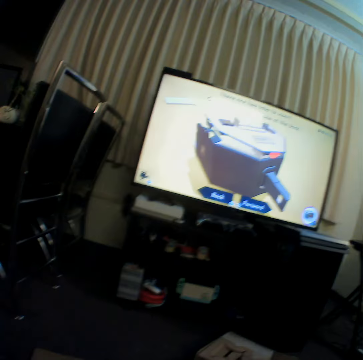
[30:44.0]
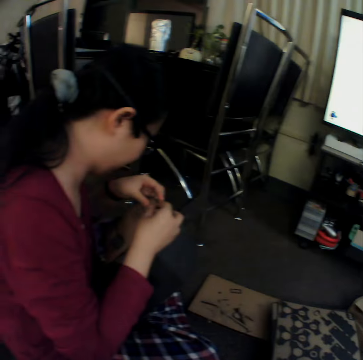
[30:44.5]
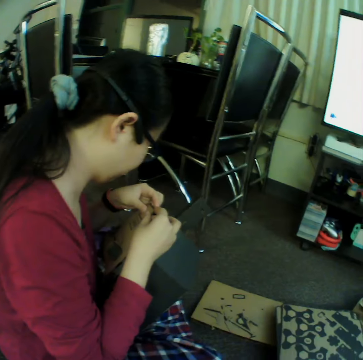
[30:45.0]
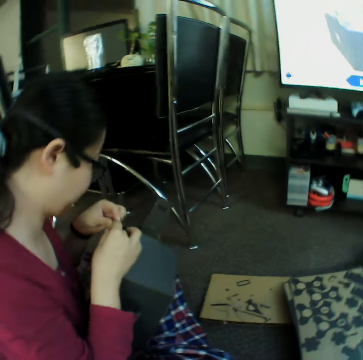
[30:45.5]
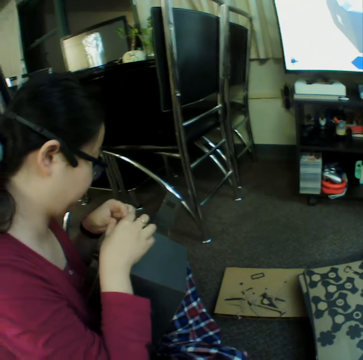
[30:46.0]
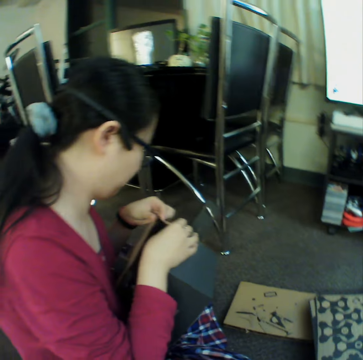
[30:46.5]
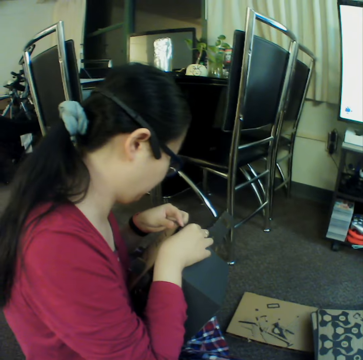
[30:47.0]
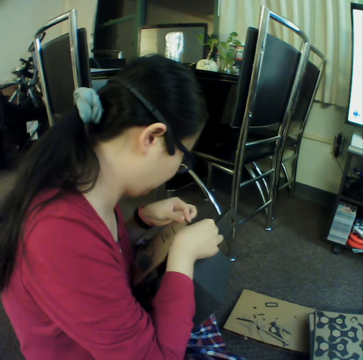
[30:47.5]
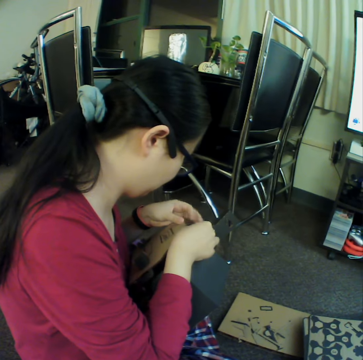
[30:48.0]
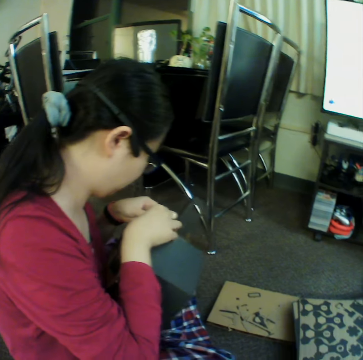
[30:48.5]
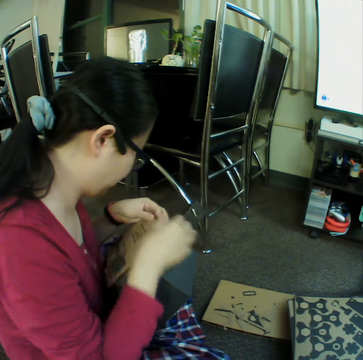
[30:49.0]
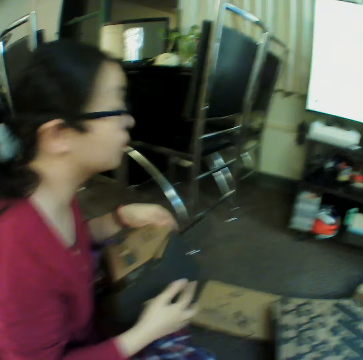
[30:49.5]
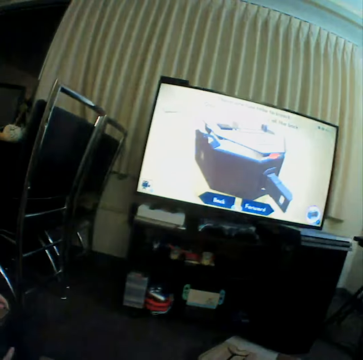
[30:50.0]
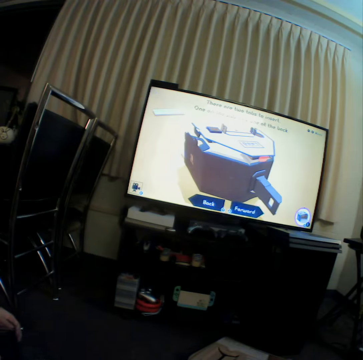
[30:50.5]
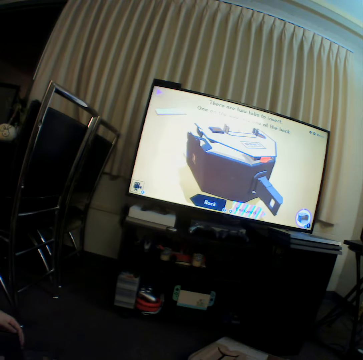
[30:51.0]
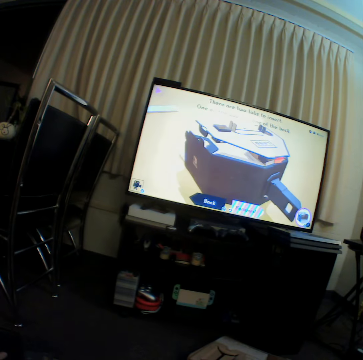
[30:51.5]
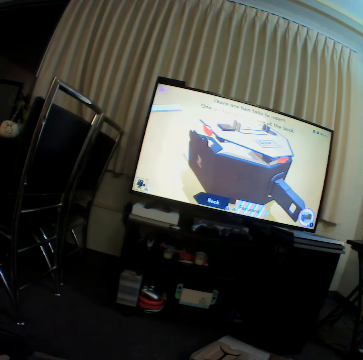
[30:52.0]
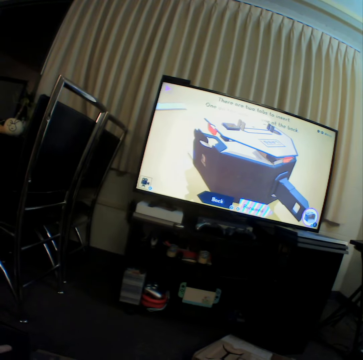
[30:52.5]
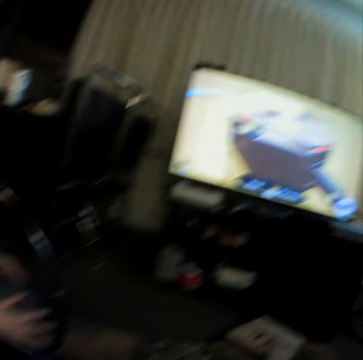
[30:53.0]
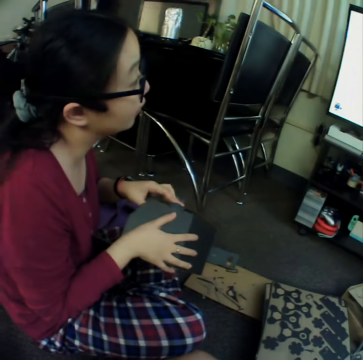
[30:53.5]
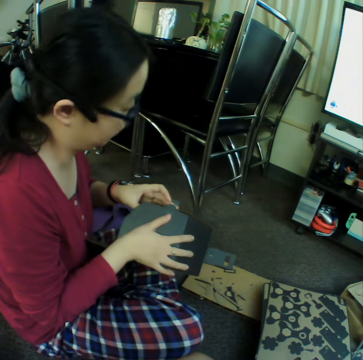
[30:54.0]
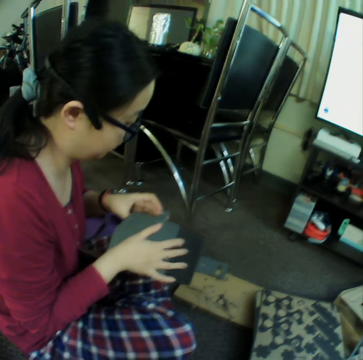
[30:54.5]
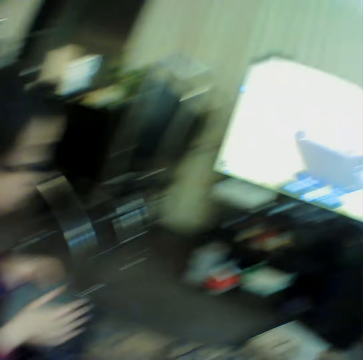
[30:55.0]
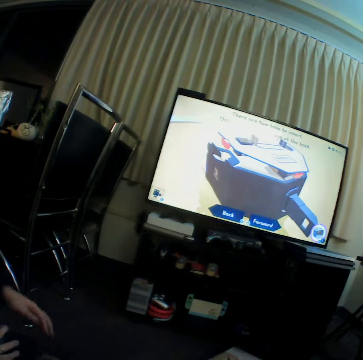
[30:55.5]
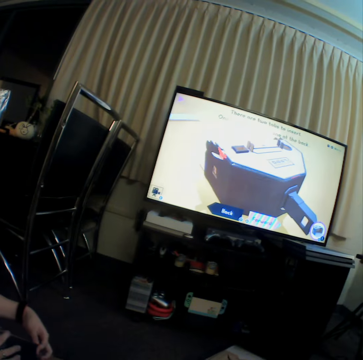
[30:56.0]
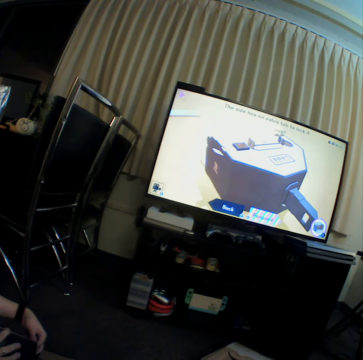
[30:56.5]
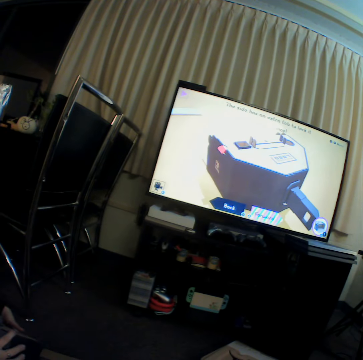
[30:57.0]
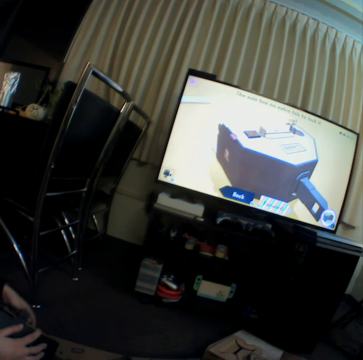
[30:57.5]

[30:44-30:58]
The camera wearer watches television. A woman joins craft materials. The woman pieces together the box. The camera wearer watches television. The woman joins craft materials.

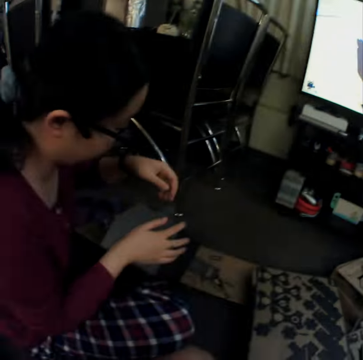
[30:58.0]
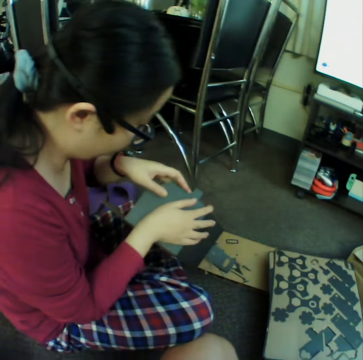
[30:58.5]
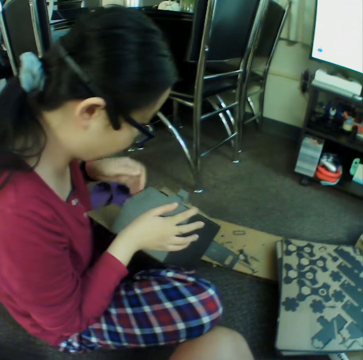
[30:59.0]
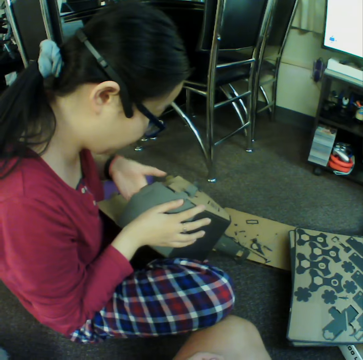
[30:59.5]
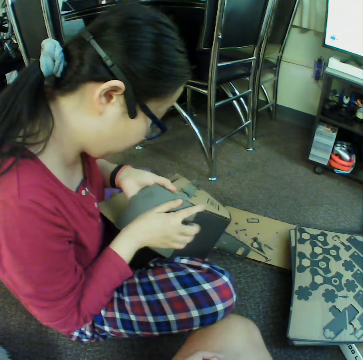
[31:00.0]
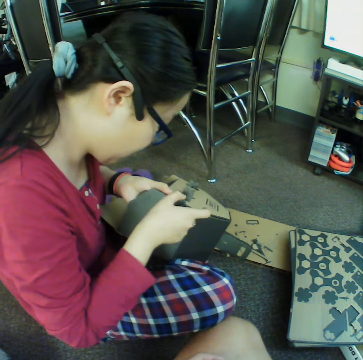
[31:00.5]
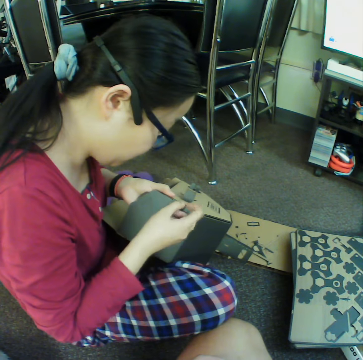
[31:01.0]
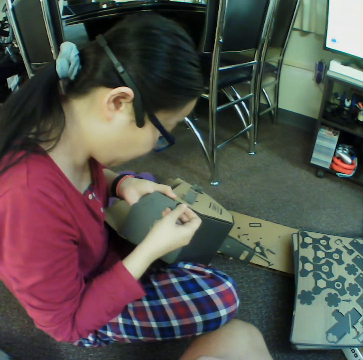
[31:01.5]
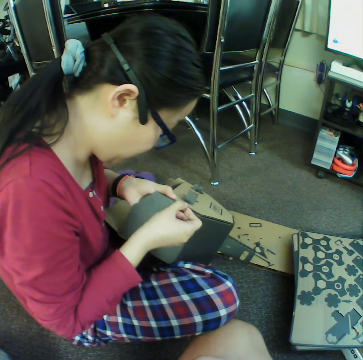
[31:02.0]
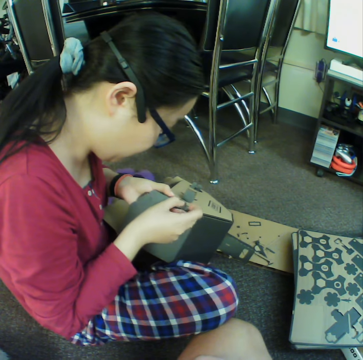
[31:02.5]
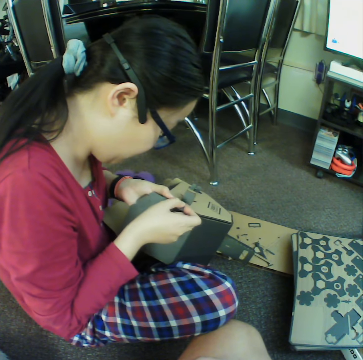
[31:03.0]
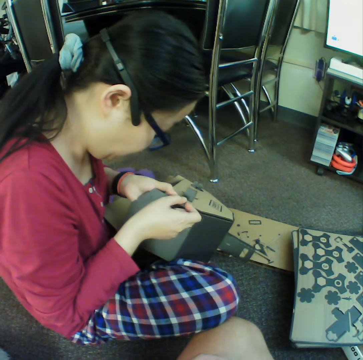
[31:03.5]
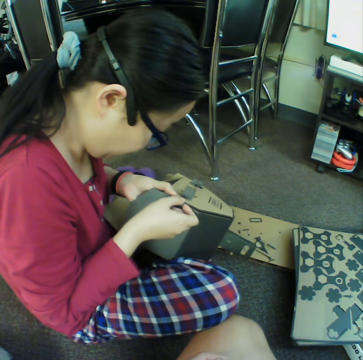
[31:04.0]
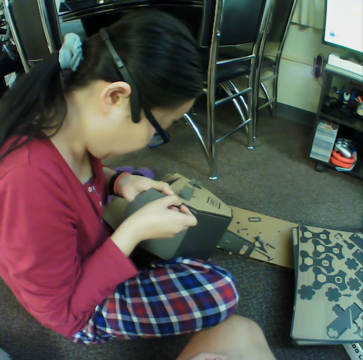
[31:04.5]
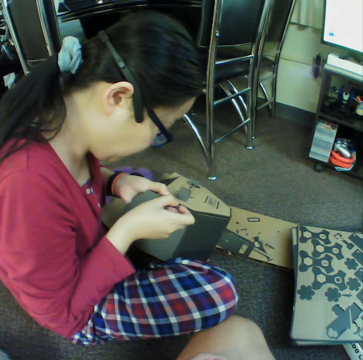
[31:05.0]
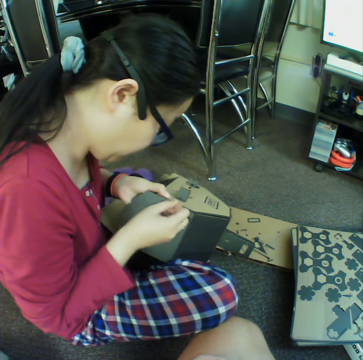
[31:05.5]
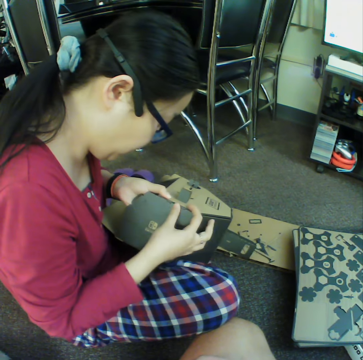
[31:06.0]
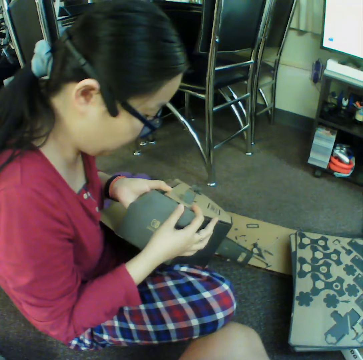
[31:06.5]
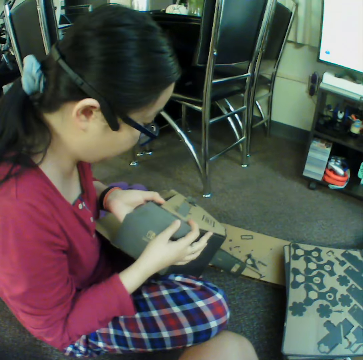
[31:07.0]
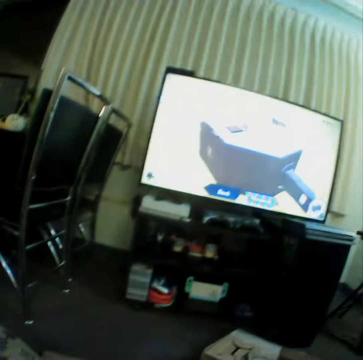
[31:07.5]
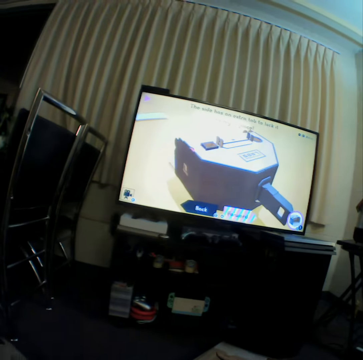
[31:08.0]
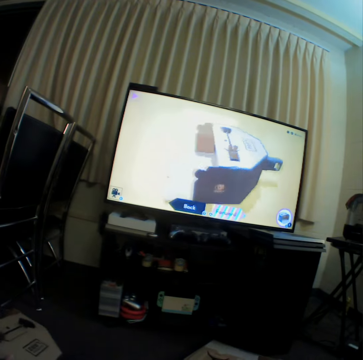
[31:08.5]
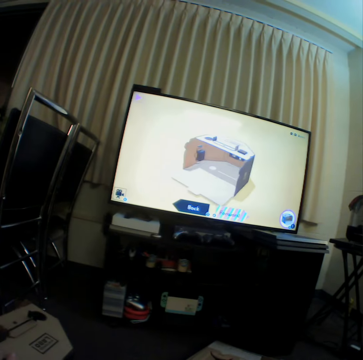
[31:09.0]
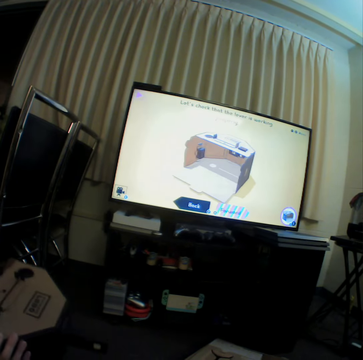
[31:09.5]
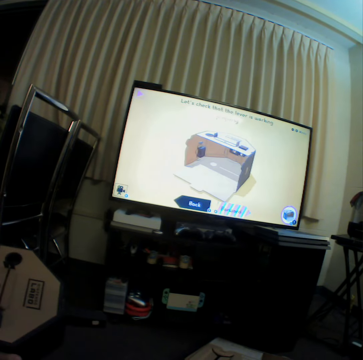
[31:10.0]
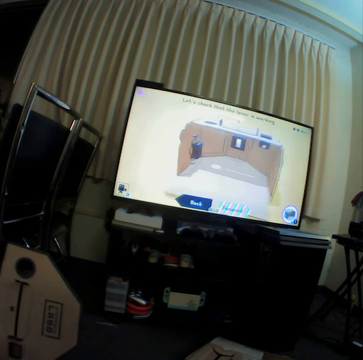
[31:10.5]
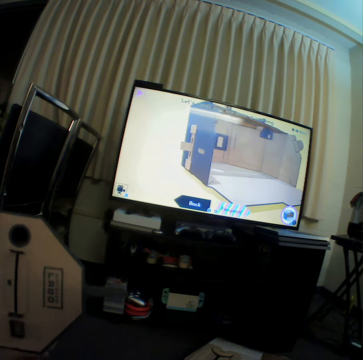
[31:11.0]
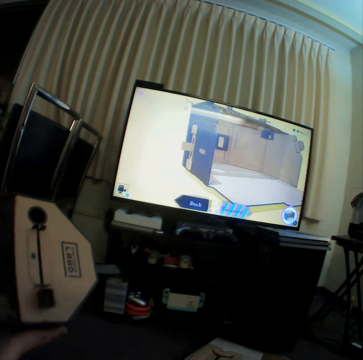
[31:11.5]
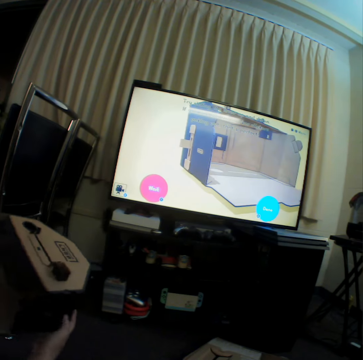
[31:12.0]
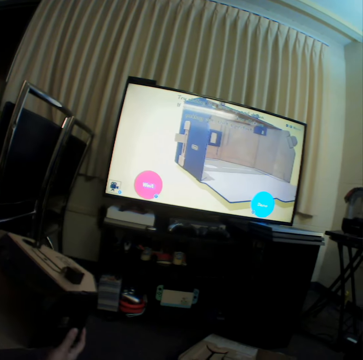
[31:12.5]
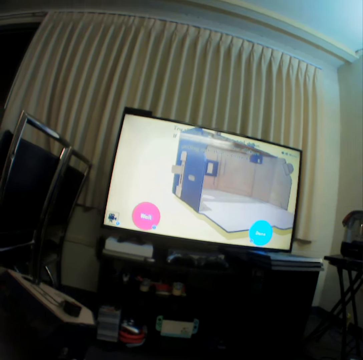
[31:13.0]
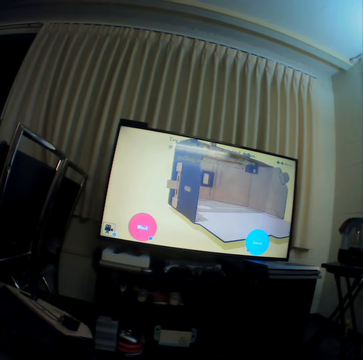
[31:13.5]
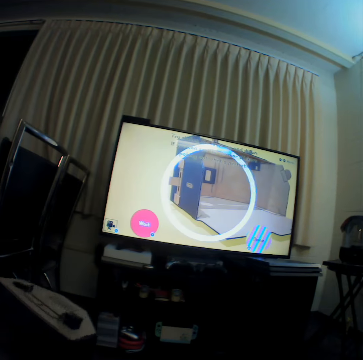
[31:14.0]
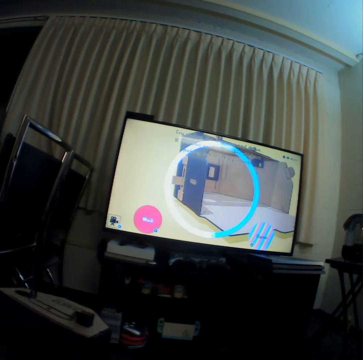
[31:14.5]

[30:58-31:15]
A woman pieces together the box. The woman joins craft materials. The camera wearer watches television. The woman lifts up the box and holds the box with hands.

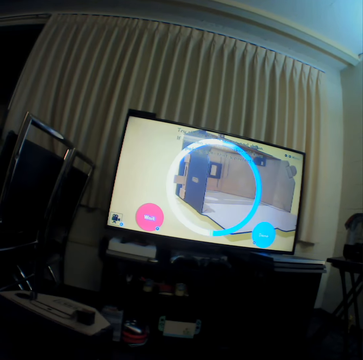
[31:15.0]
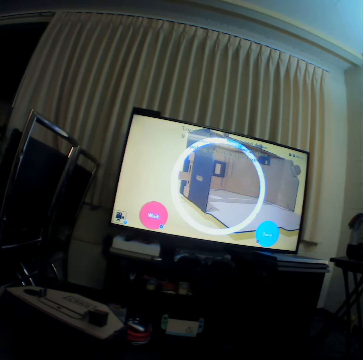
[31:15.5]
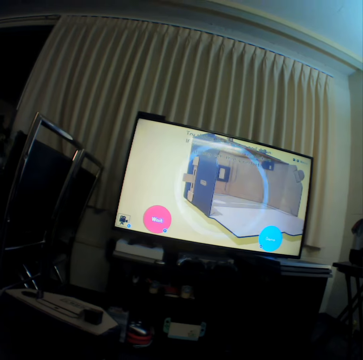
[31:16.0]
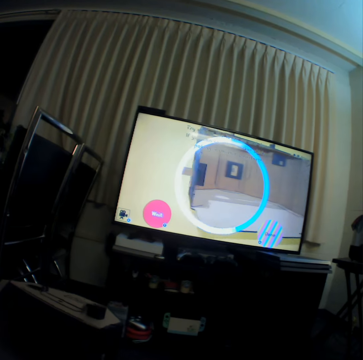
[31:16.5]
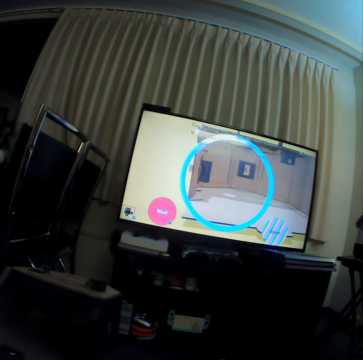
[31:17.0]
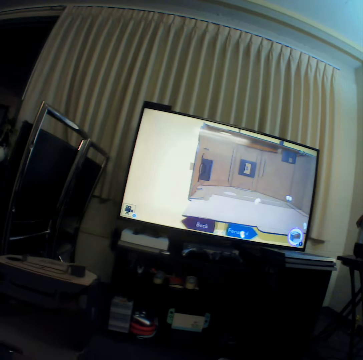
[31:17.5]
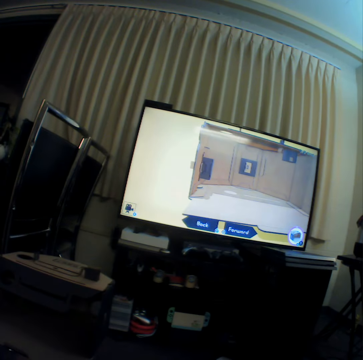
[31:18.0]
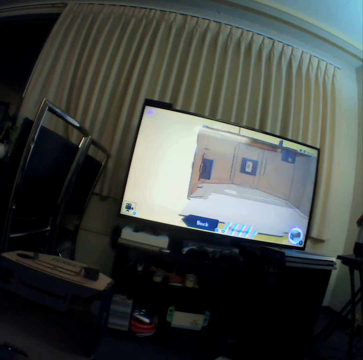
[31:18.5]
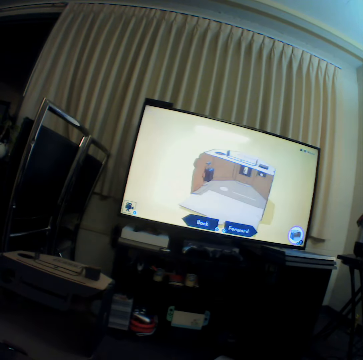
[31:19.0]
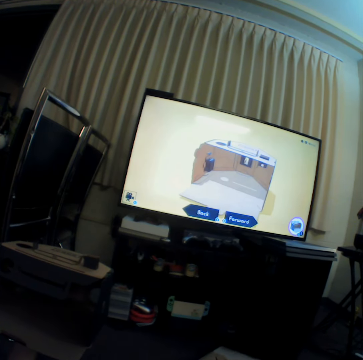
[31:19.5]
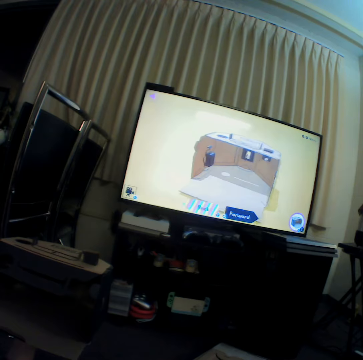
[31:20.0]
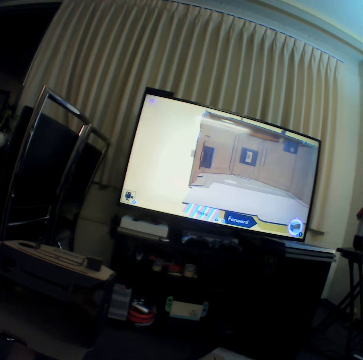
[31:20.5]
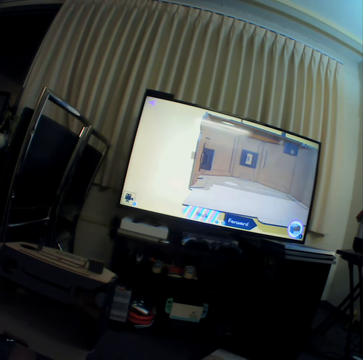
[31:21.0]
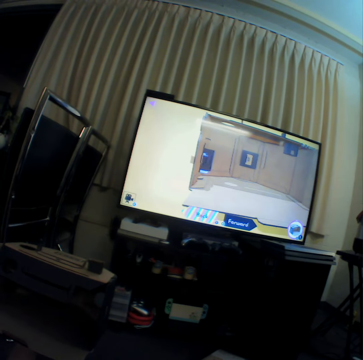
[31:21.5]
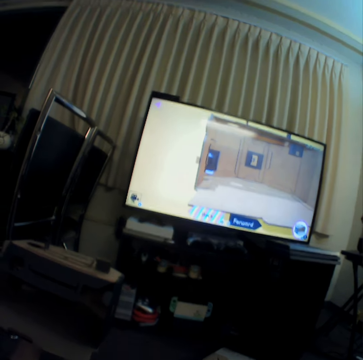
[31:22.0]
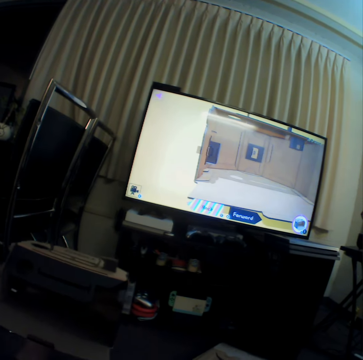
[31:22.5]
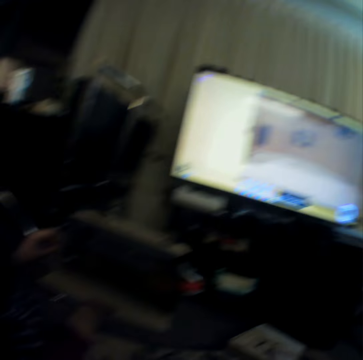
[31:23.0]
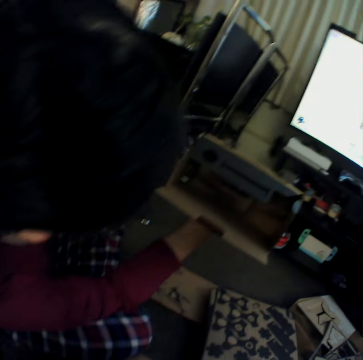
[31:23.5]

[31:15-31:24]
The camera wearer watches television.
